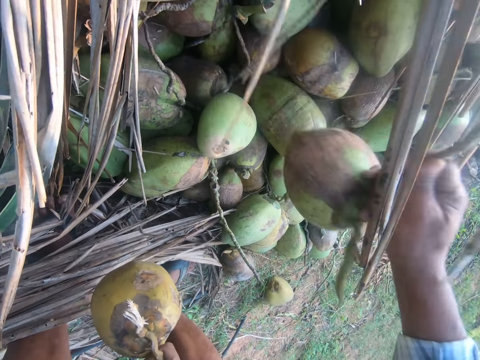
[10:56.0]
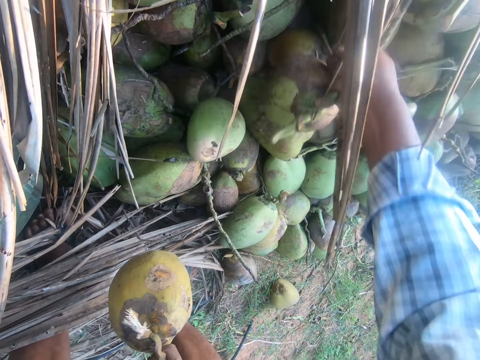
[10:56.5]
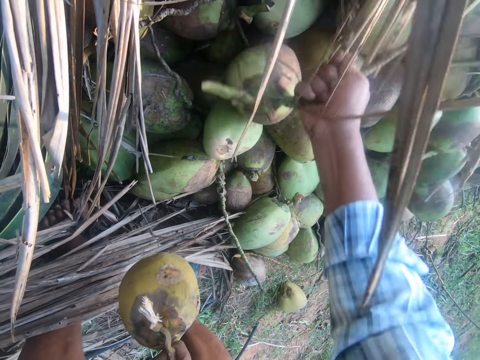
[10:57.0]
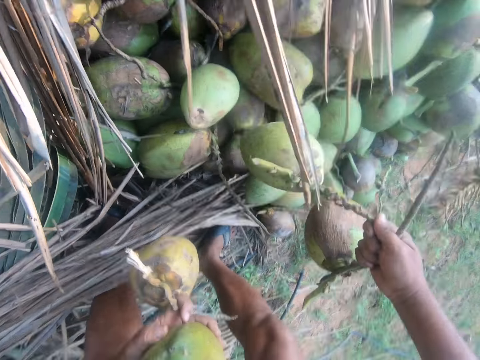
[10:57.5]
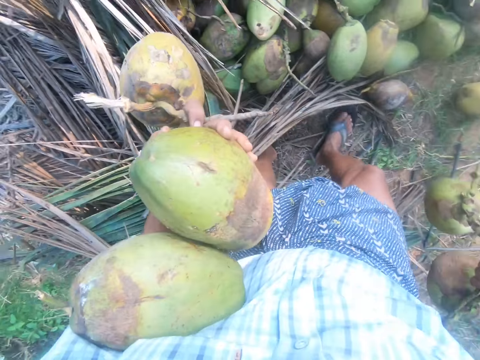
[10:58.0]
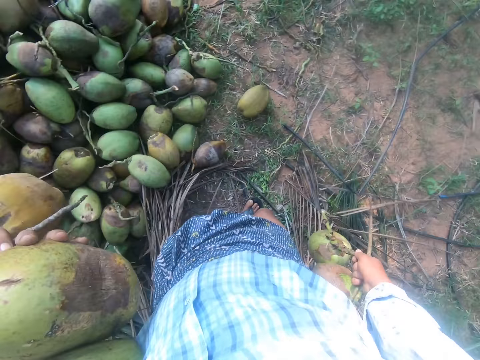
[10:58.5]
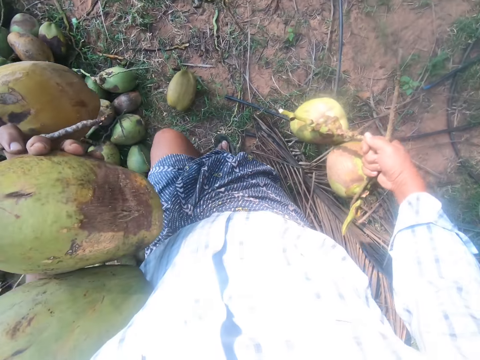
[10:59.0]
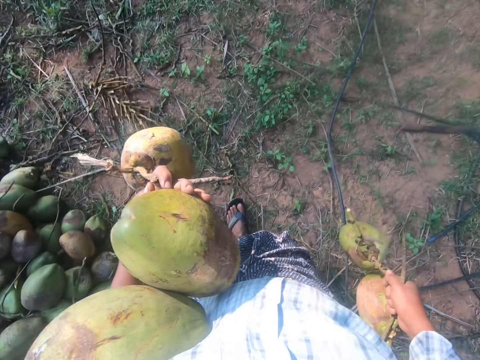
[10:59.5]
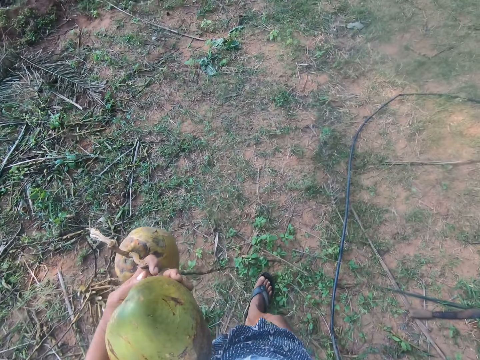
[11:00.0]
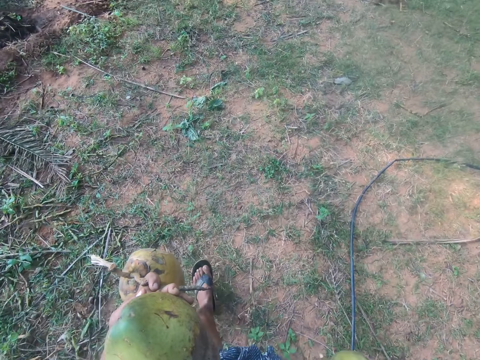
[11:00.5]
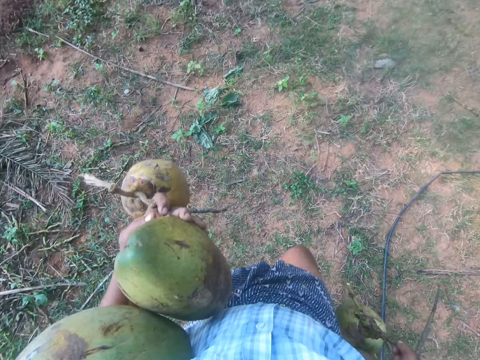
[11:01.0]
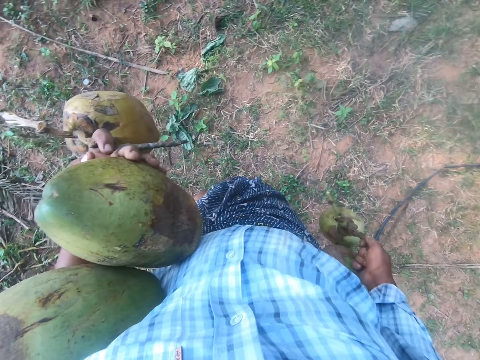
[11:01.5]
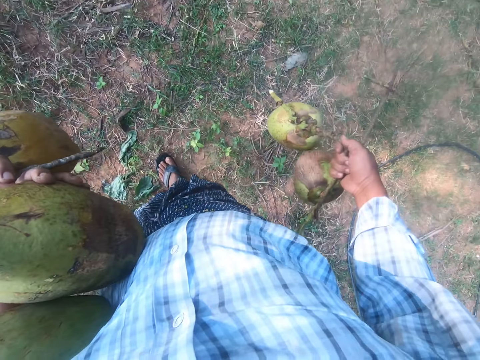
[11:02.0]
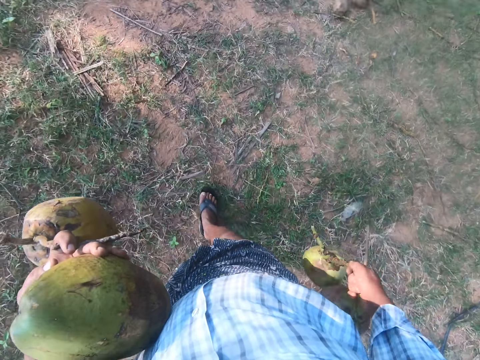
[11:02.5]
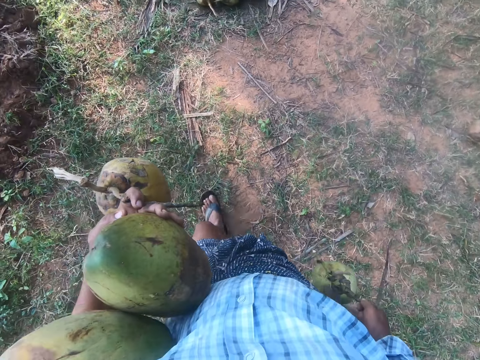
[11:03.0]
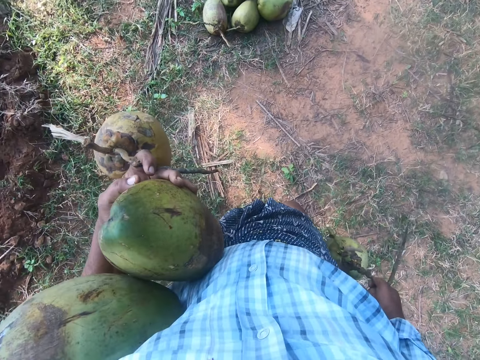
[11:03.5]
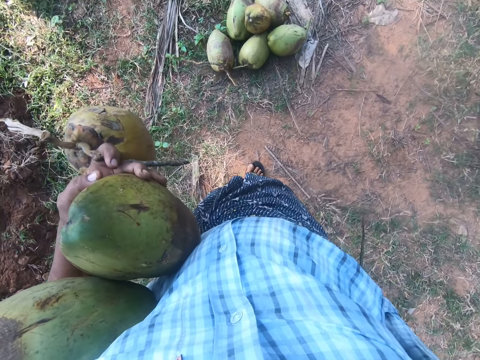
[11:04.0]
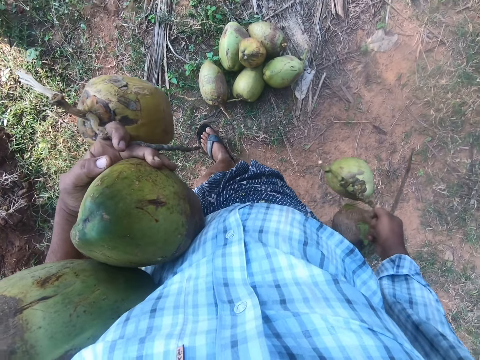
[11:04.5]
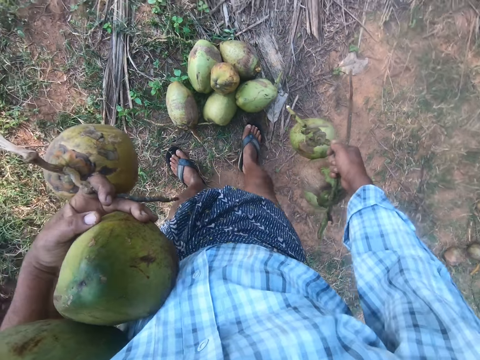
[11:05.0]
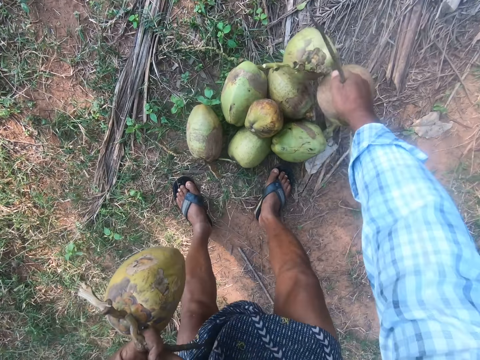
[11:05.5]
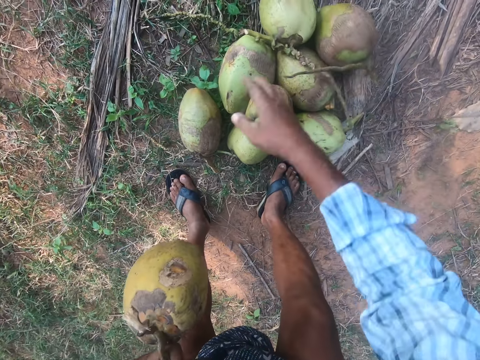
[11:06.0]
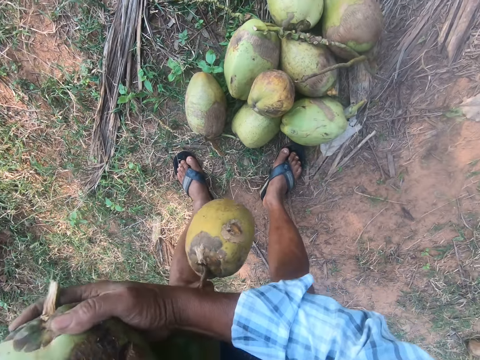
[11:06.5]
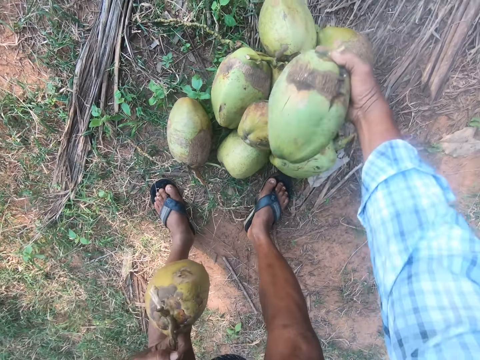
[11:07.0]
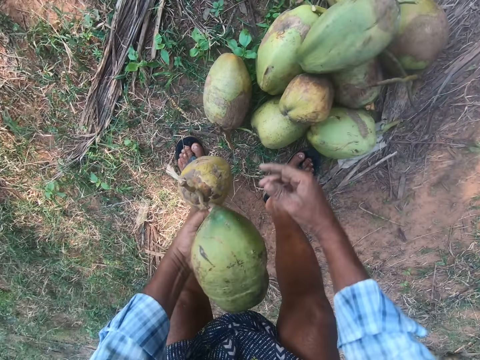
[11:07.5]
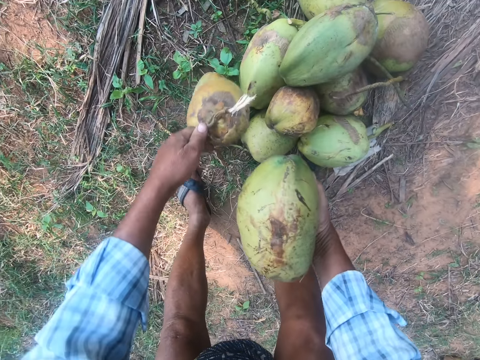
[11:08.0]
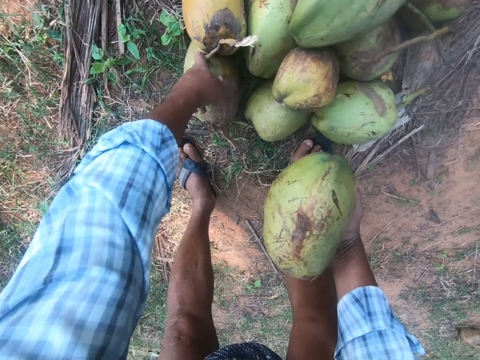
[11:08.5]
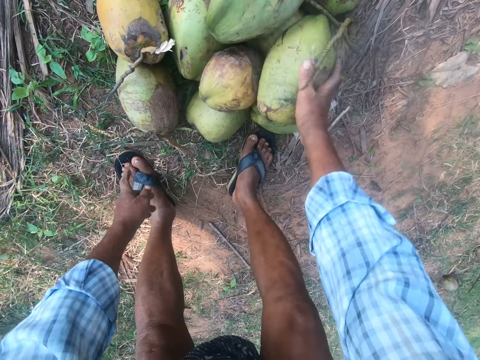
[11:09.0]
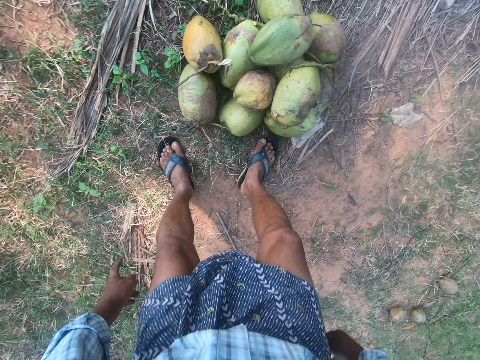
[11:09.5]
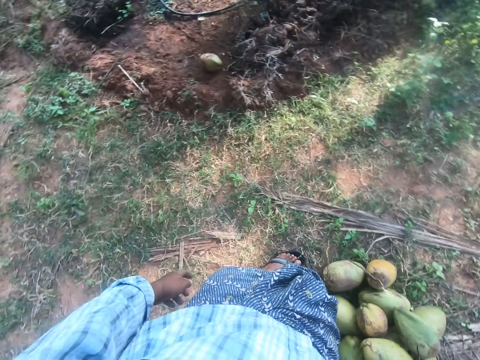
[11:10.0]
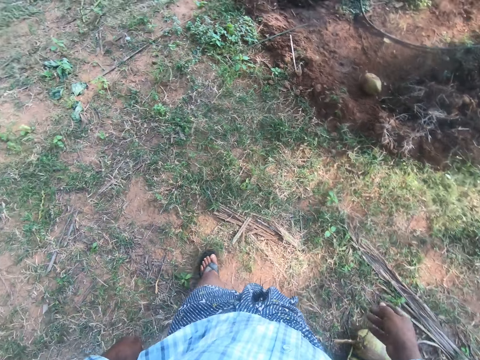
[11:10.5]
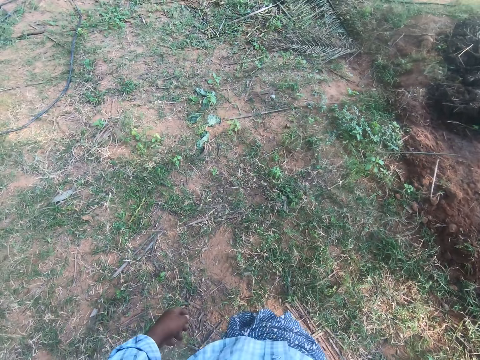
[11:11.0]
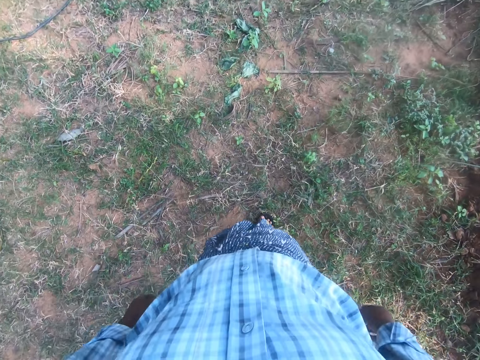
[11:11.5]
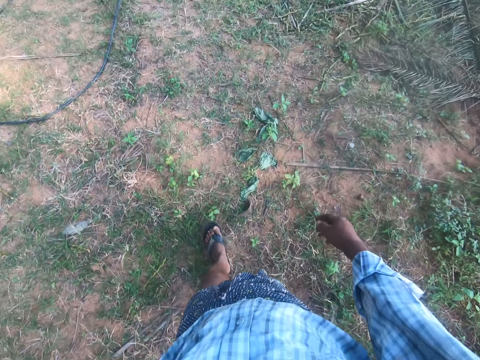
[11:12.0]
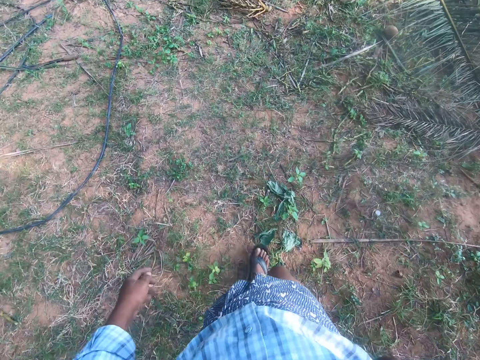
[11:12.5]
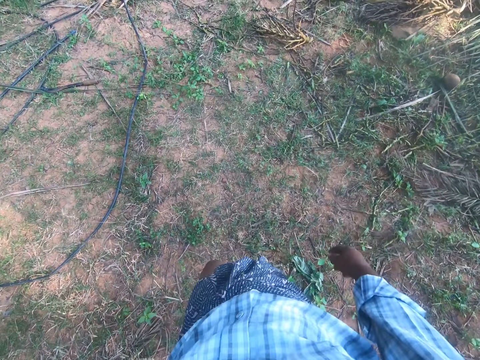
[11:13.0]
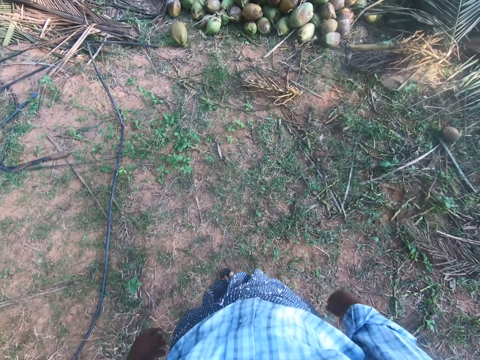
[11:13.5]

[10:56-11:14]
The camera wearer picks a coconut with his hand. He puts the coconut on the coconuts. He pulls the coconuts with his hand. He stands up. He walks away from the heap of coconuts. He bends. He drops the coconuts on the floor. He picks a coconut from his arm. He puts the coconut on the coconuts. He switches the coconut to the other hand. He puts the coconut on the ground. He puts the coconut on the coconuts. He stands up. He walks away from the coconuts. He walks back to the heap of coconuts.

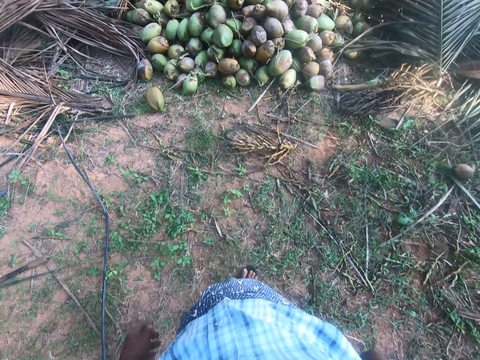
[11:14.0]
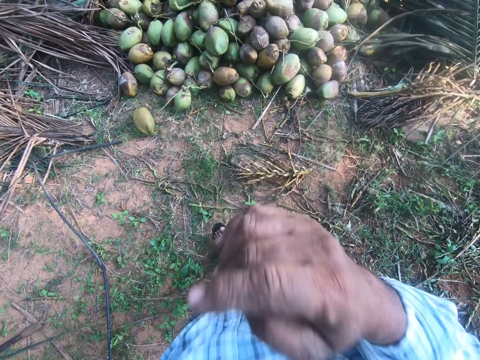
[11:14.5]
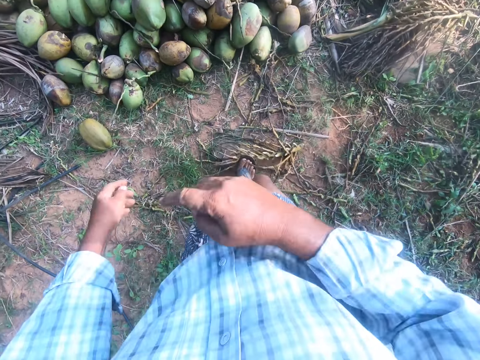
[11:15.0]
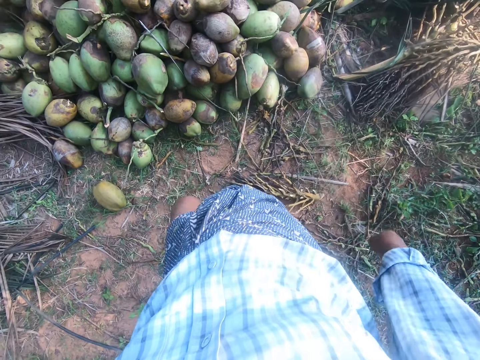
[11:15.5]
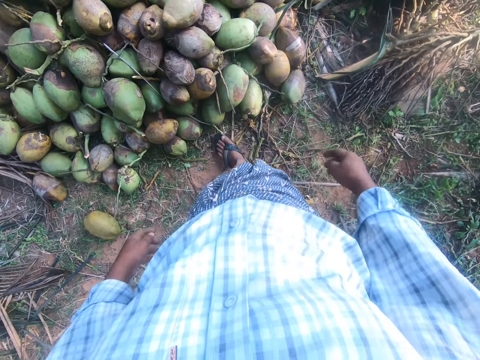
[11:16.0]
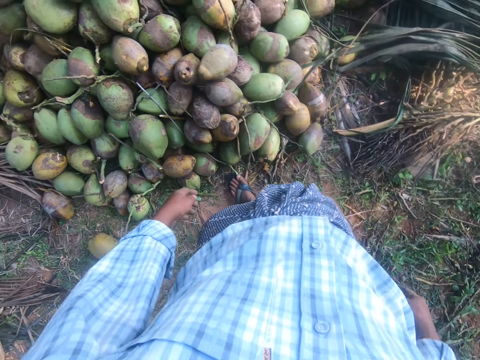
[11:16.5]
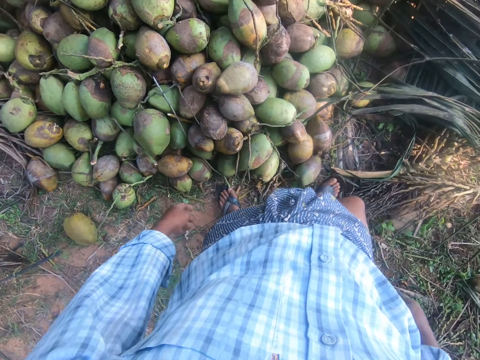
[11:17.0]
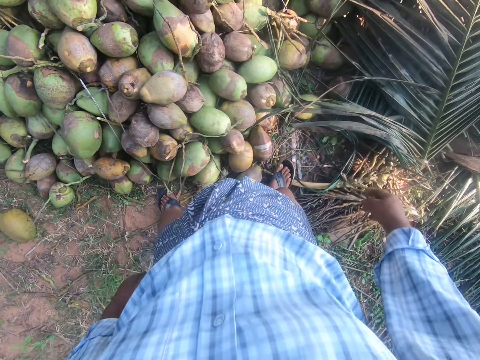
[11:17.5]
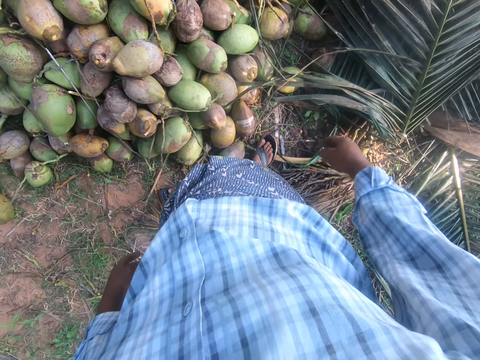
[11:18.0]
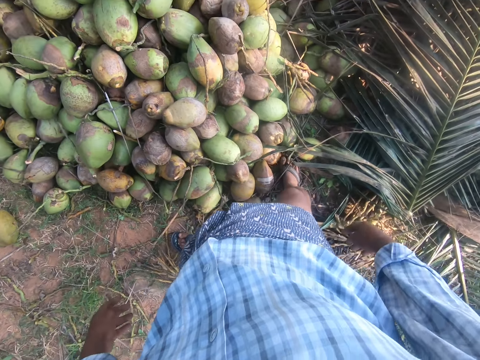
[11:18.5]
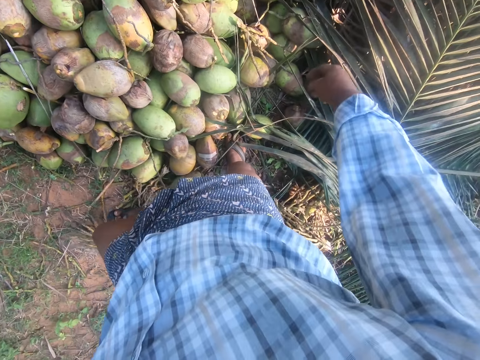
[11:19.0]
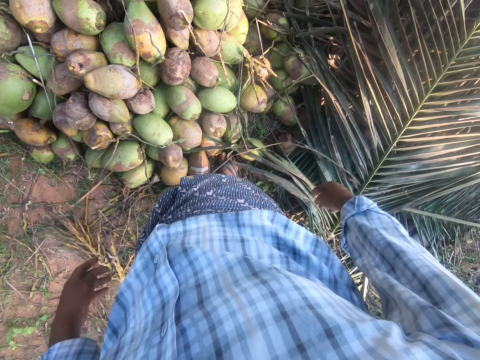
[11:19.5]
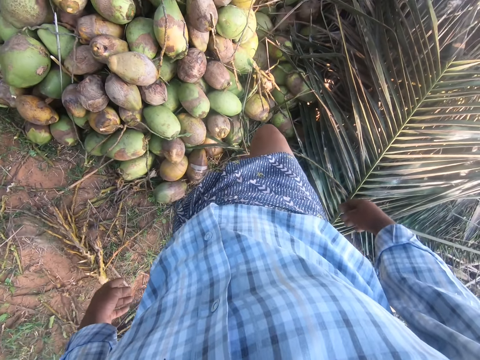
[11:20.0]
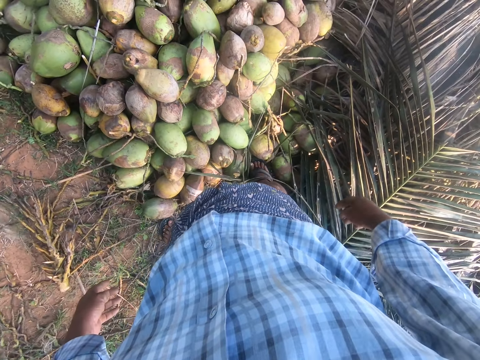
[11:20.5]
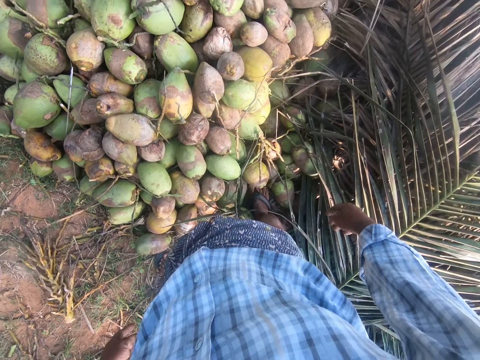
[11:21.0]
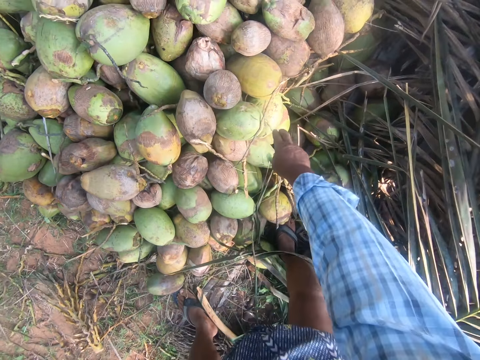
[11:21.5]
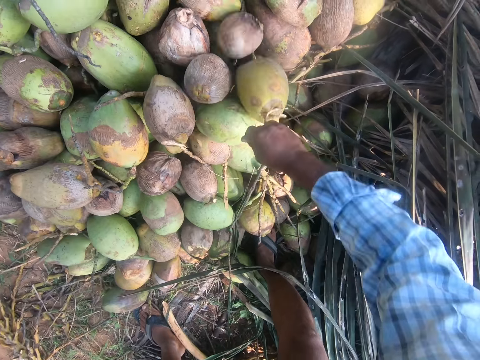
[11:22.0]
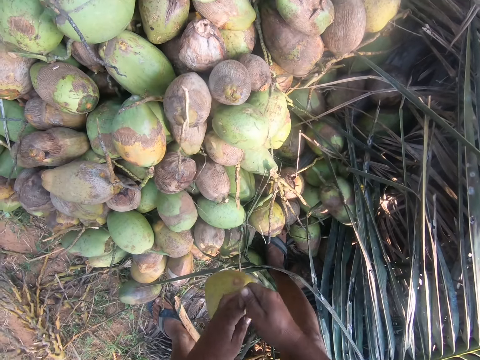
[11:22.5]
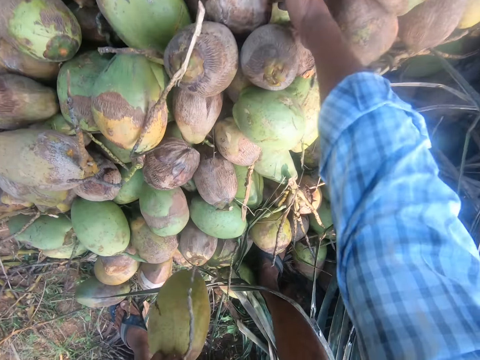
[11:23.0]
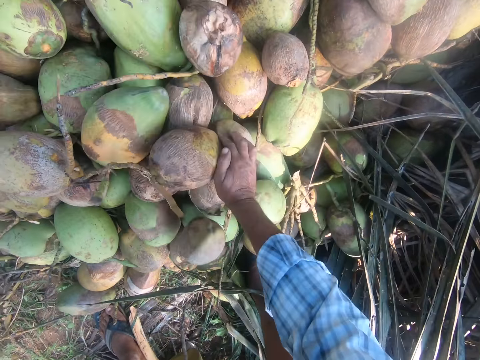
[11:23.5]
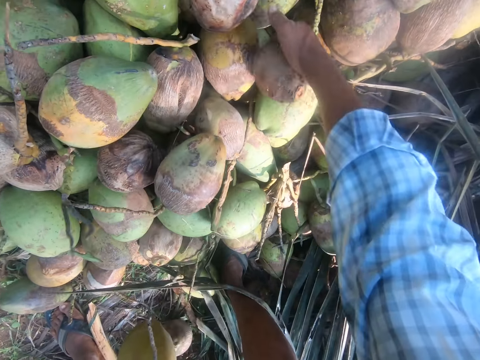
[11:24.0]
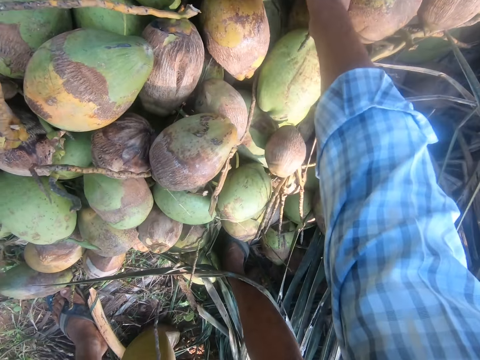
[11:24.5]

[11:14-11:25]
The camera wearer lifts his hand. He drops his hand. He walks toward the coconuts. He walks beside the coconuts. He bends. He picks another set of coconuts with his hand. He switches the coconut to the other hand. He pushes the coconuts.
